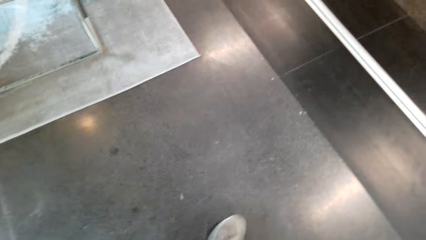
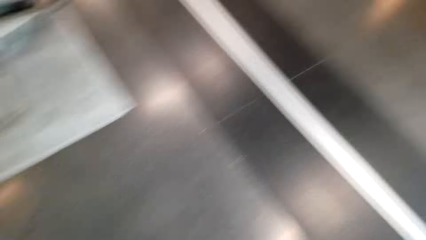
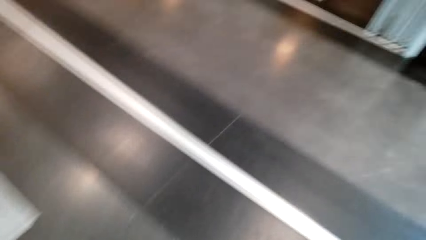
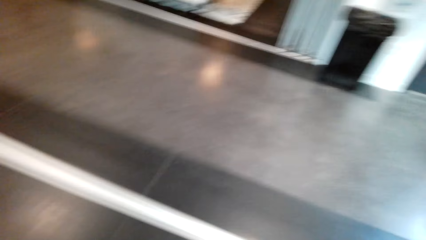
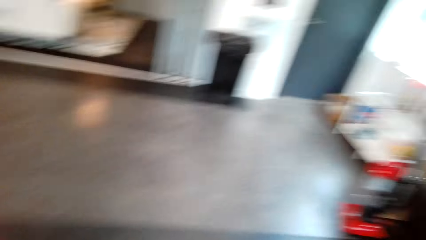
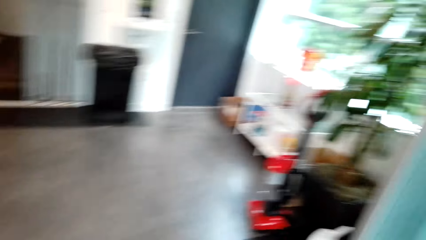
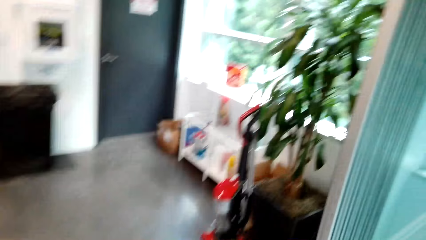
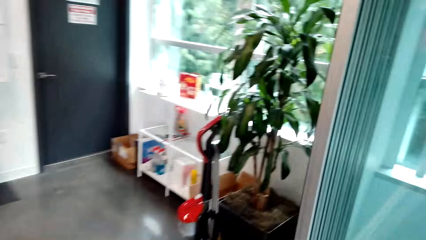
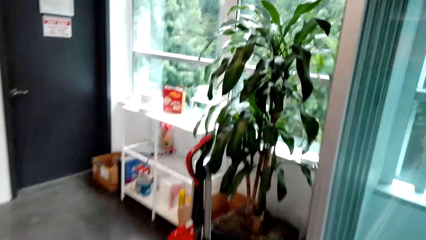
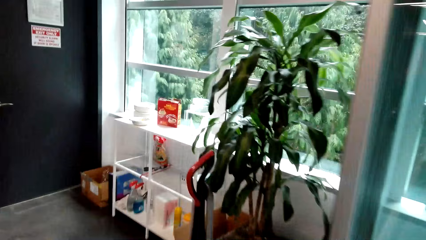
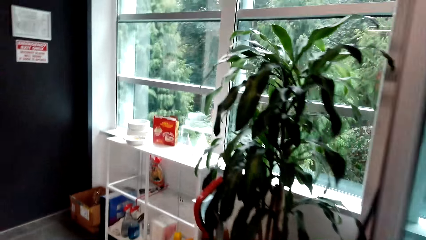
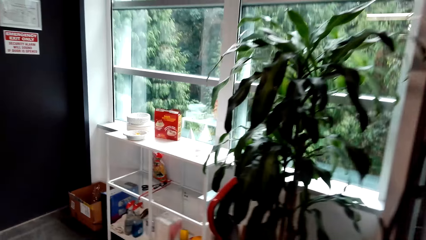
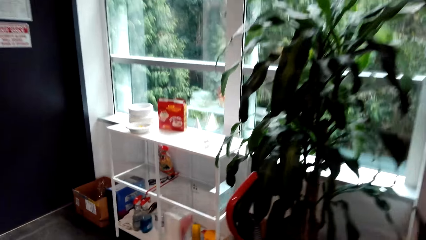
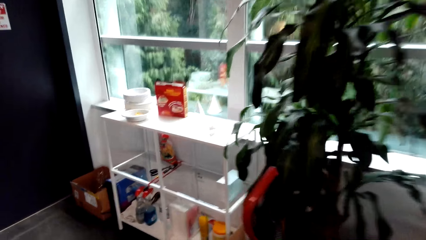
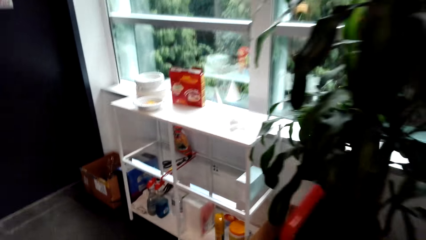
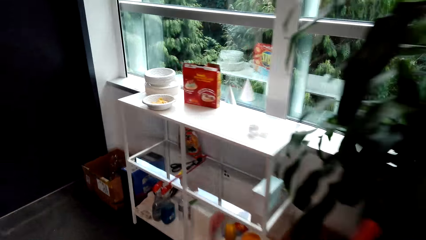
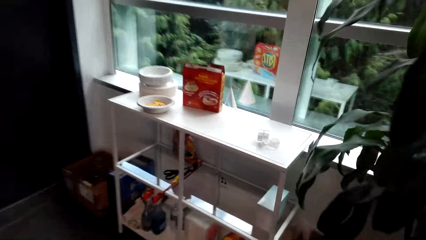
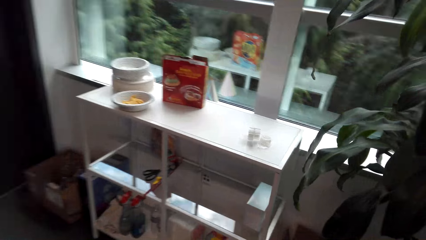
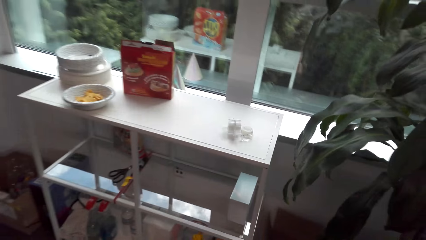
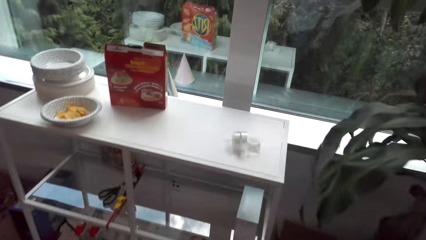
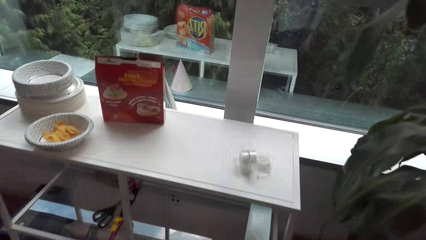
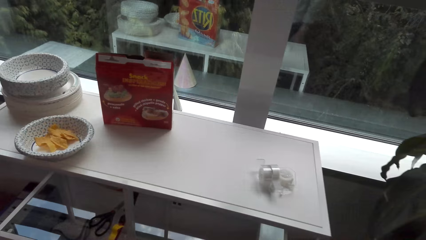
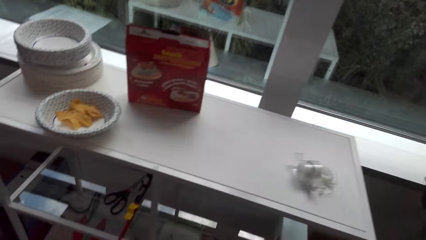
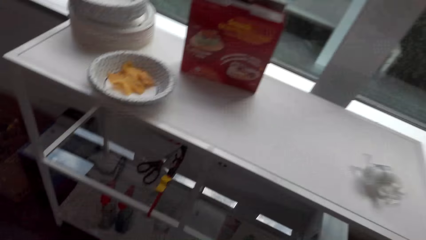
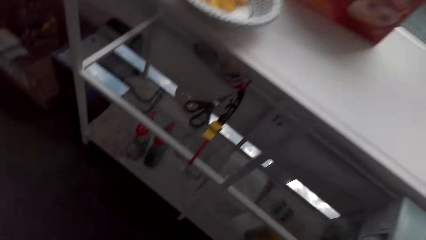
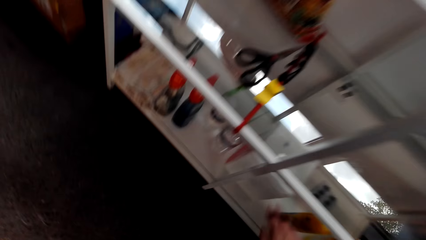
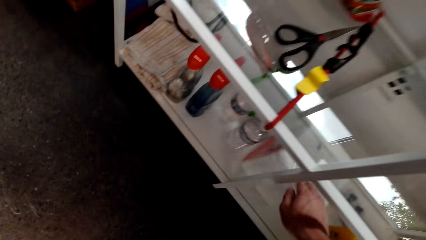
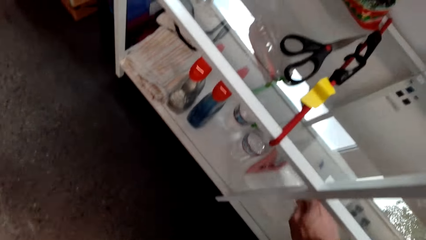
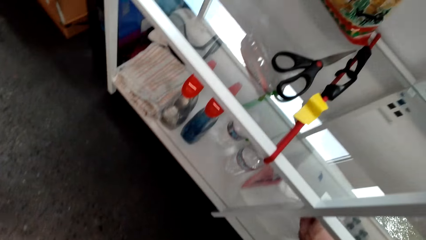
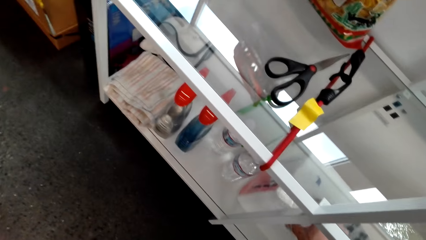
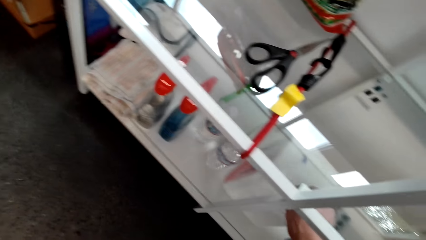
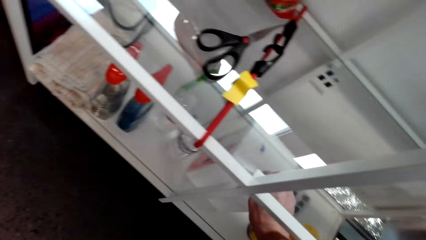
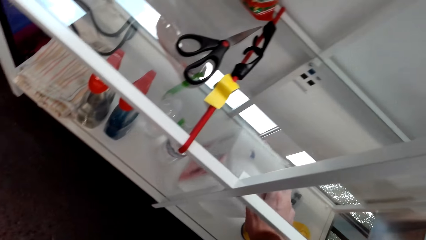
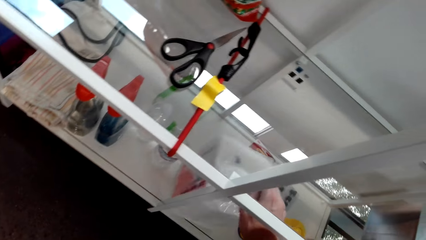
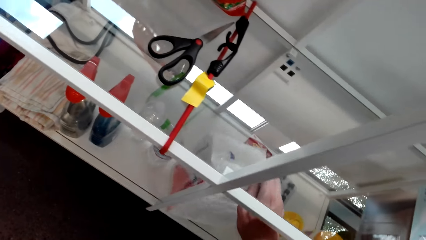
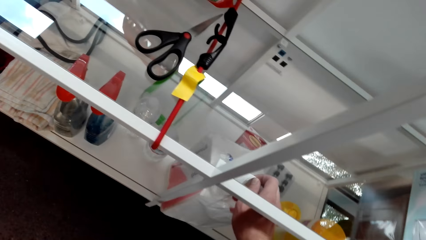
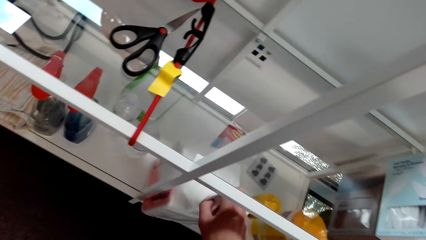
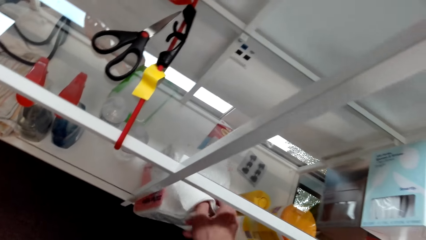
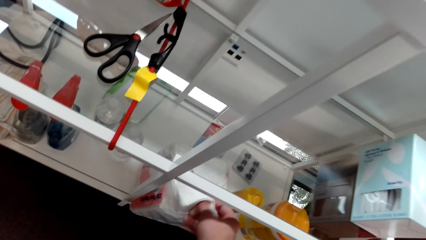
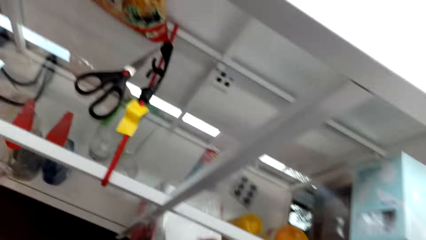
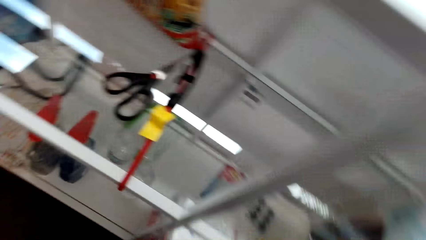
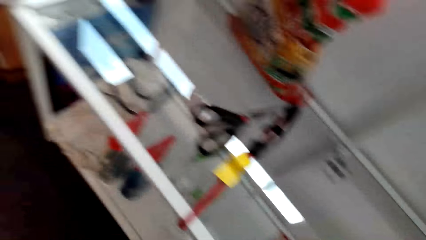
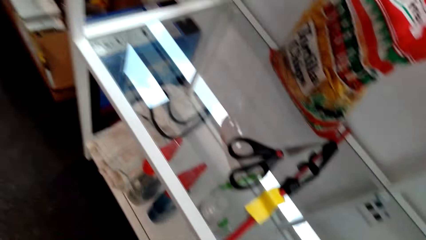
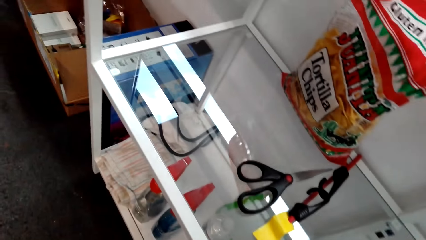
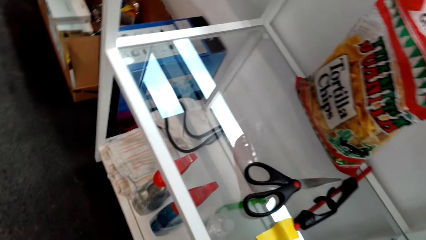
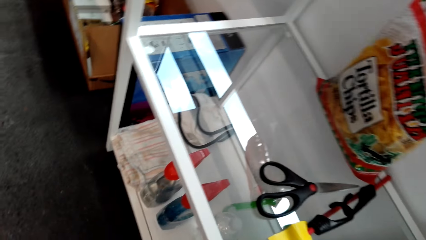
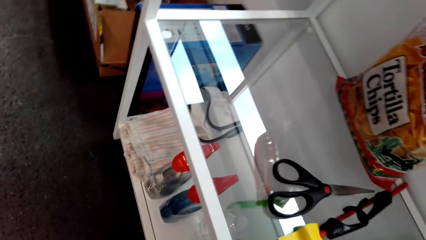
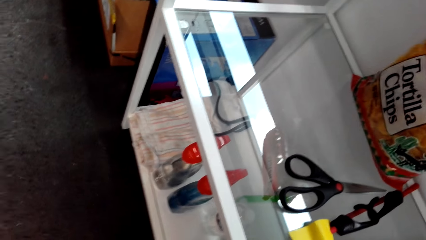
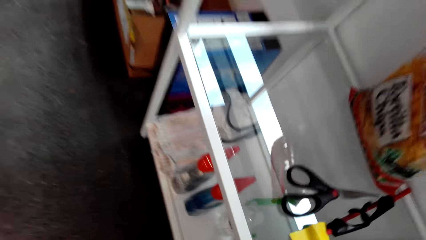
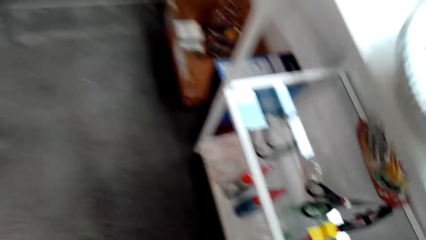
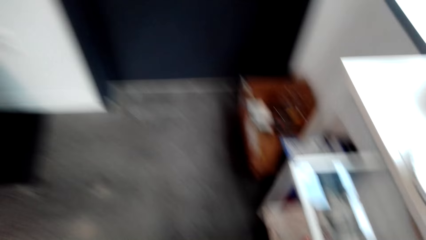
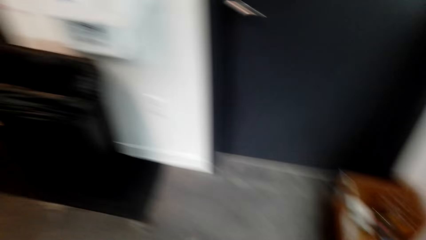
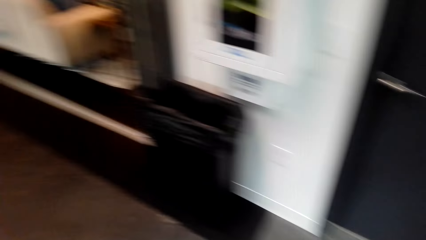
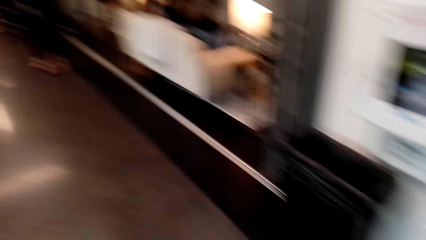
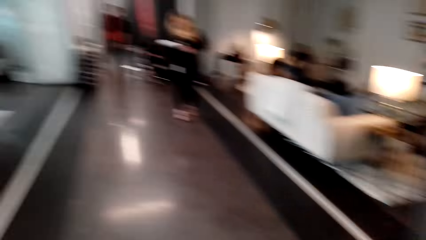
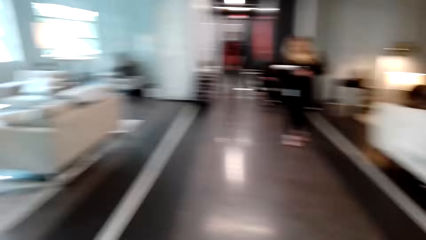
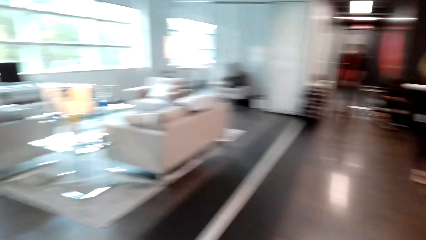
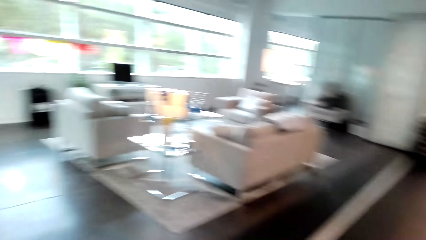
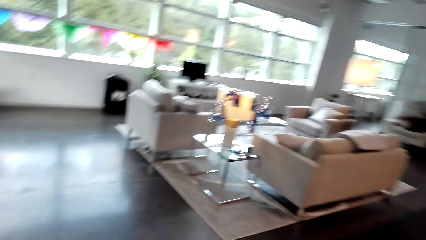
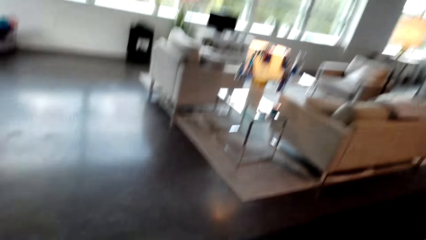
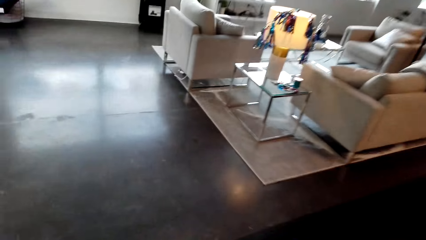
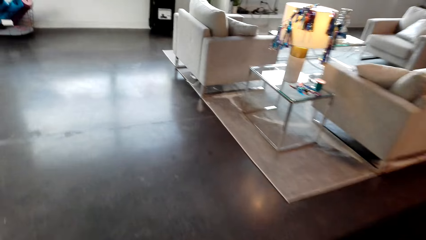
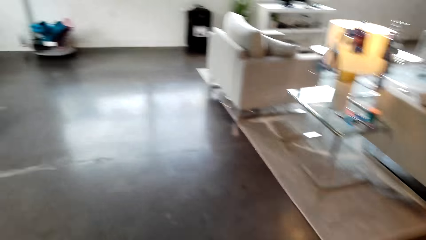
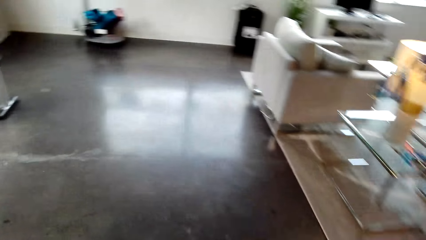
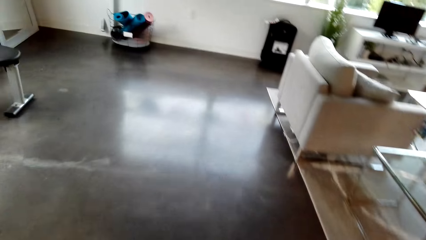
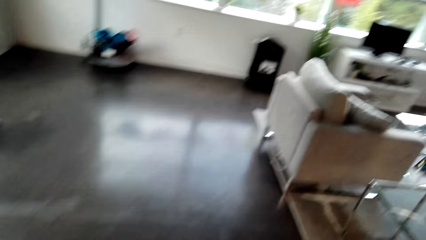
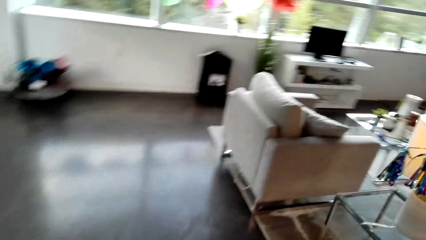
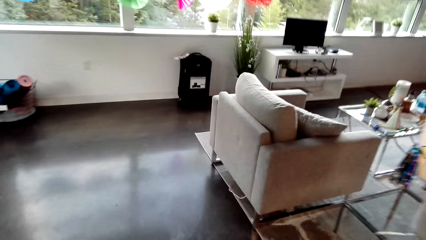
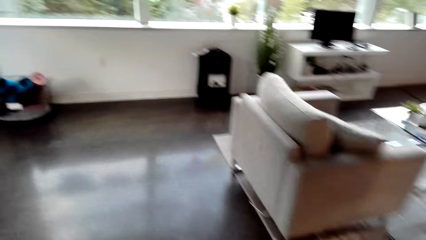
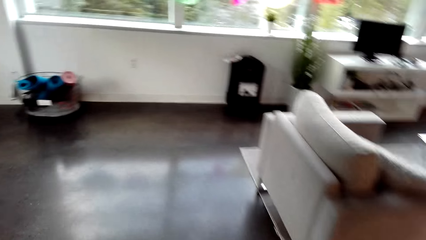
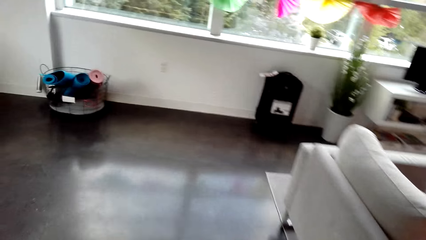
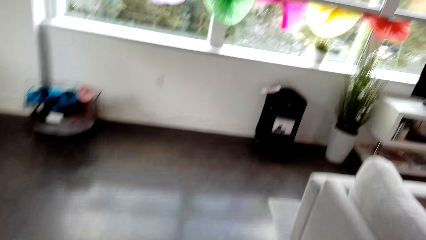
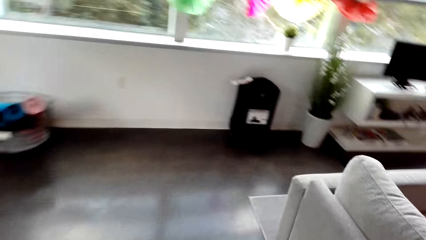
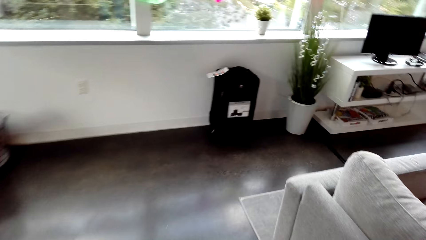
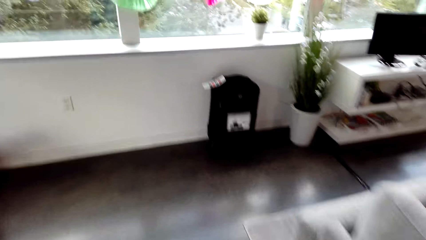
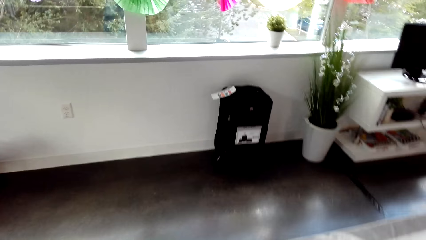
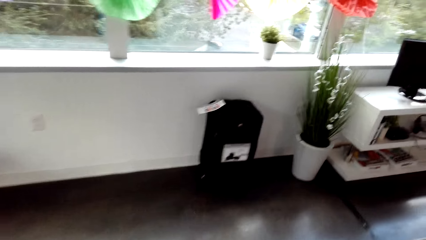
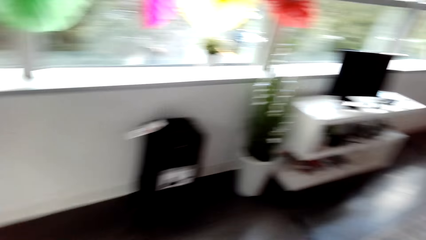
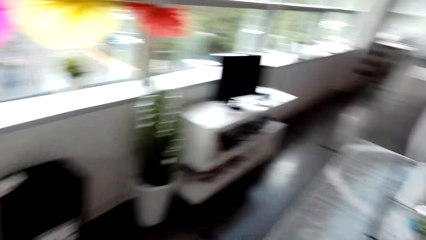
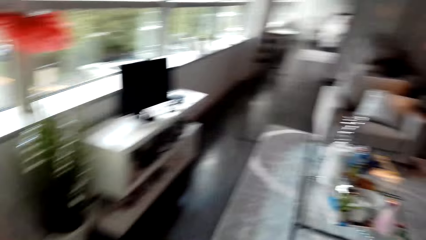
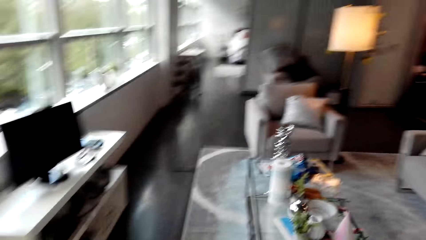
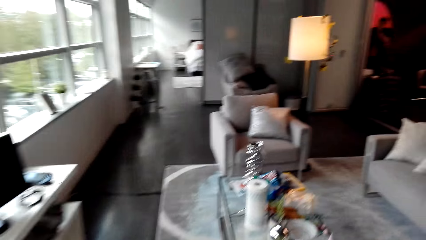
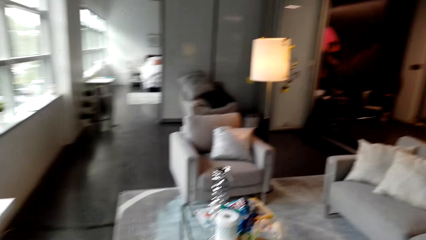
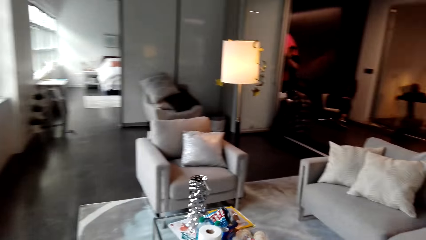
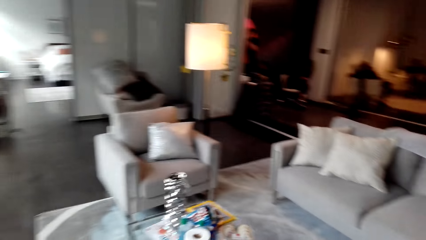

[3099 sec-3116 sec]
The camera wearer walks. They pick up serviettes. They take something and walk near the table.
